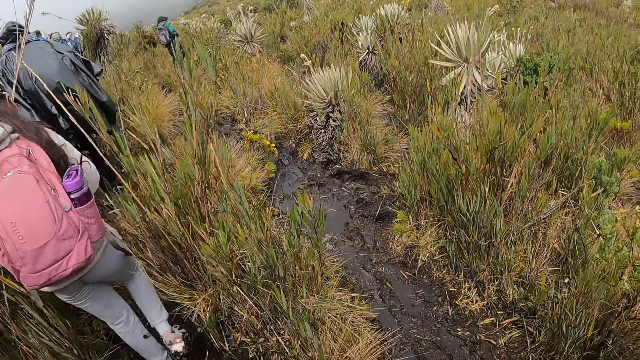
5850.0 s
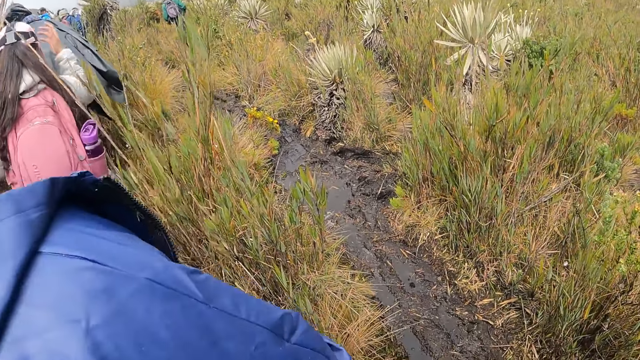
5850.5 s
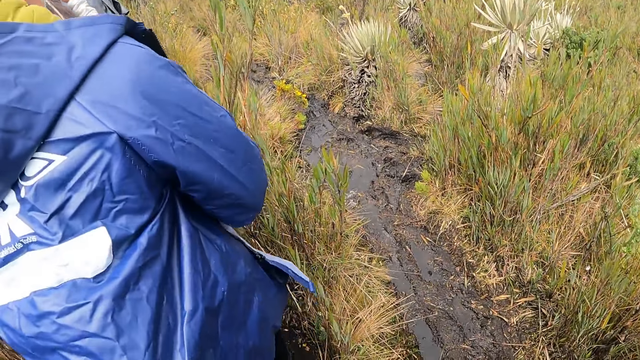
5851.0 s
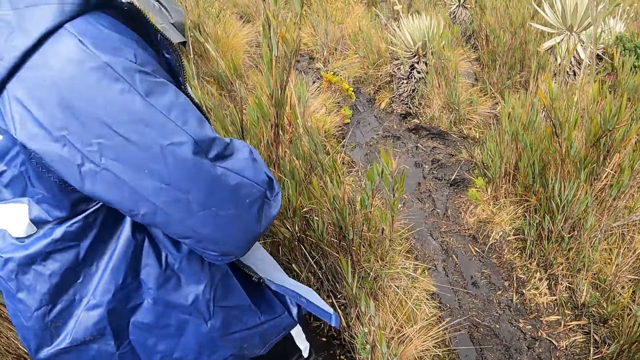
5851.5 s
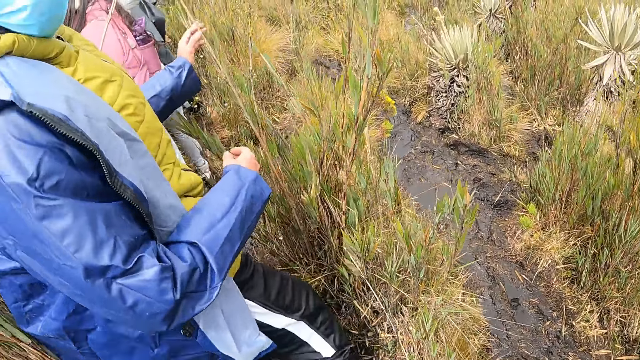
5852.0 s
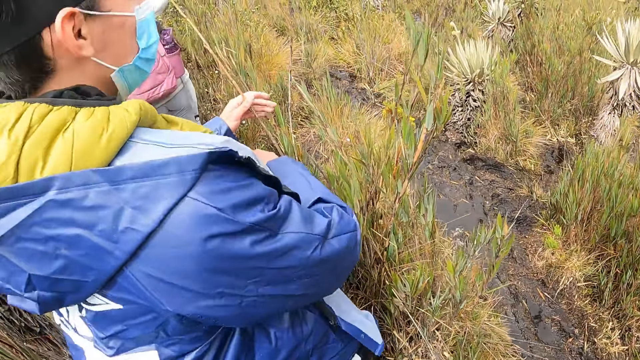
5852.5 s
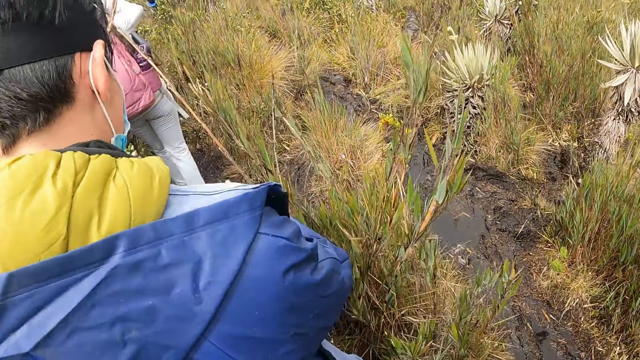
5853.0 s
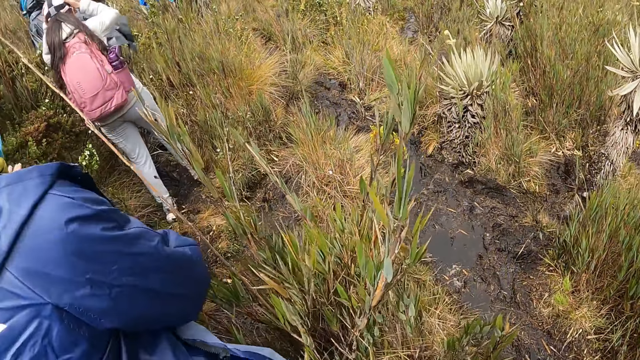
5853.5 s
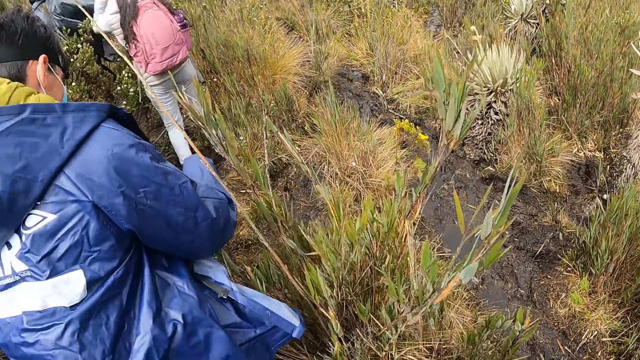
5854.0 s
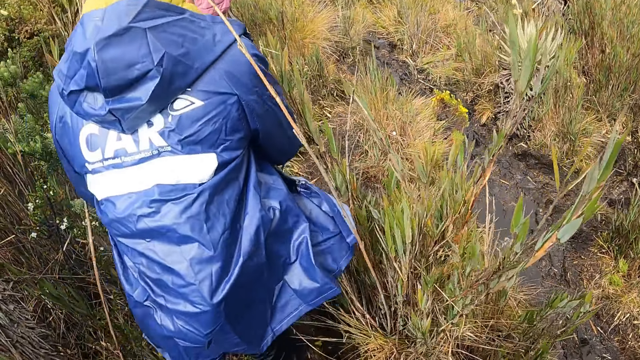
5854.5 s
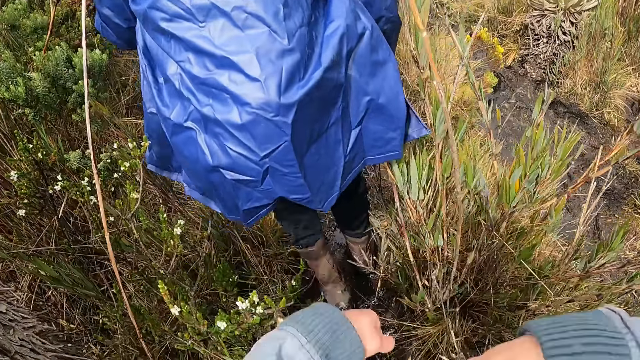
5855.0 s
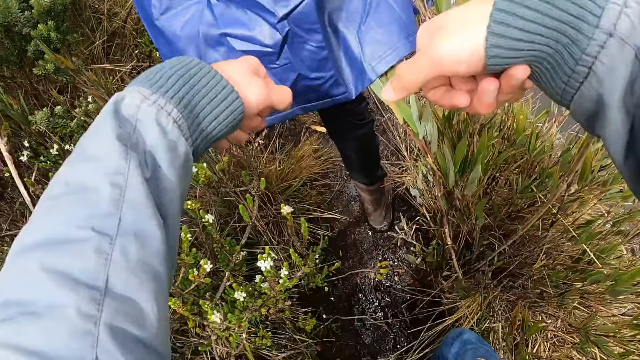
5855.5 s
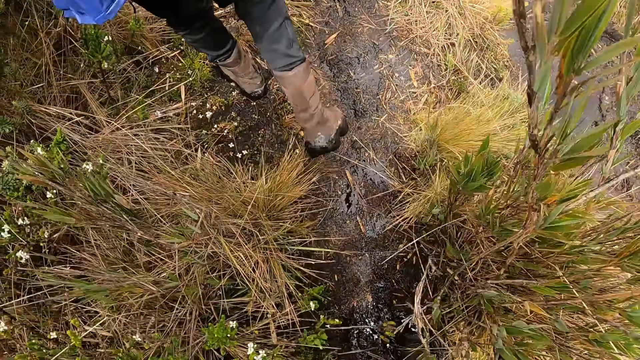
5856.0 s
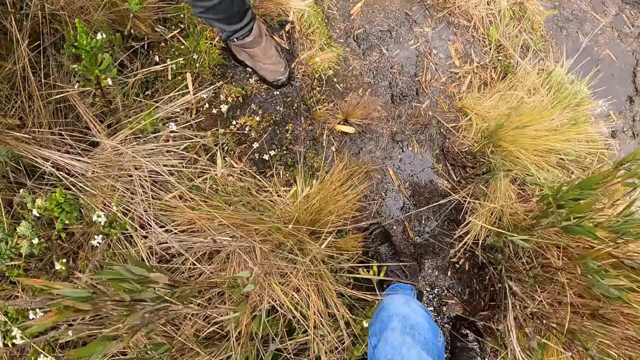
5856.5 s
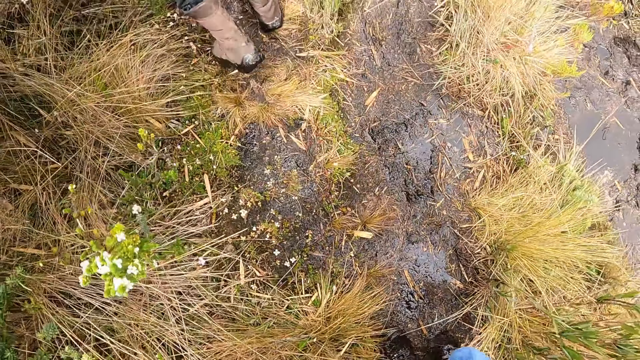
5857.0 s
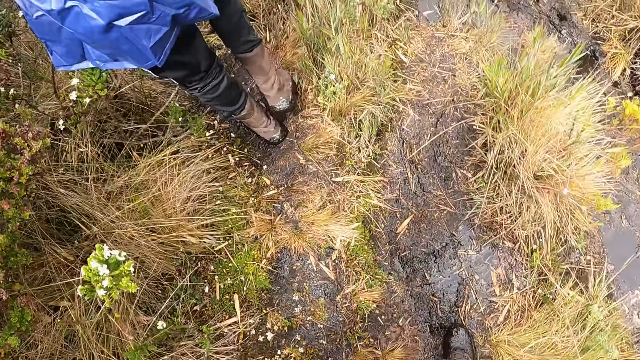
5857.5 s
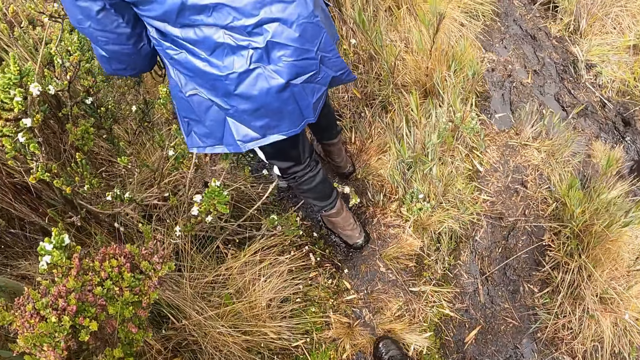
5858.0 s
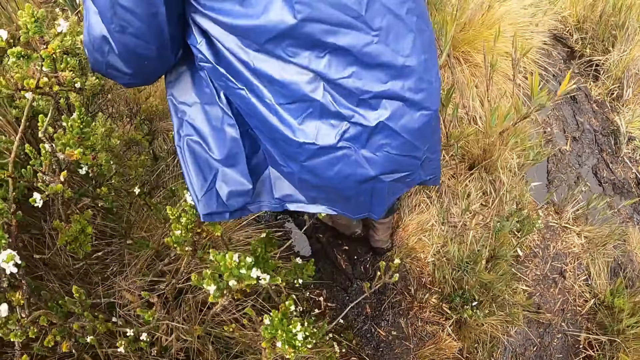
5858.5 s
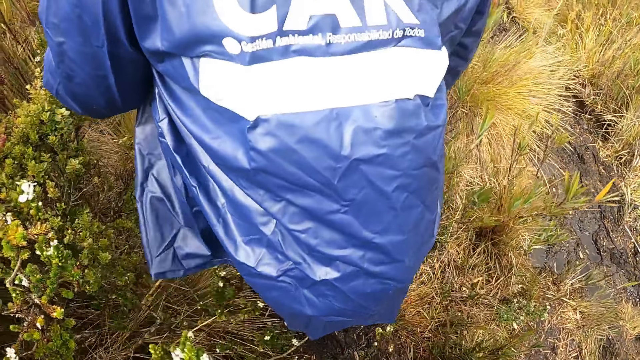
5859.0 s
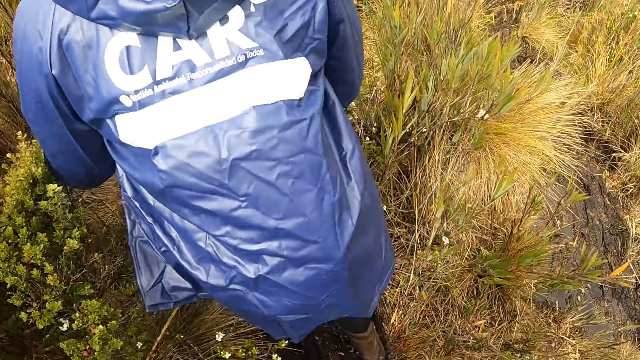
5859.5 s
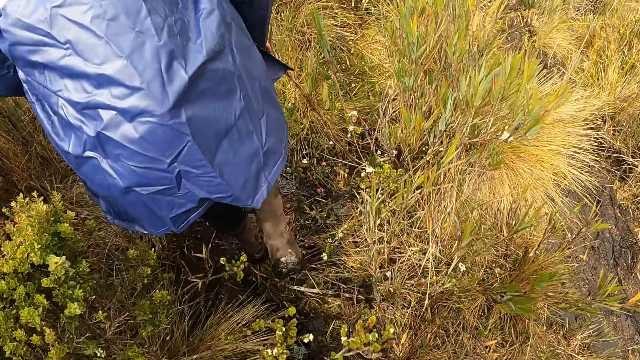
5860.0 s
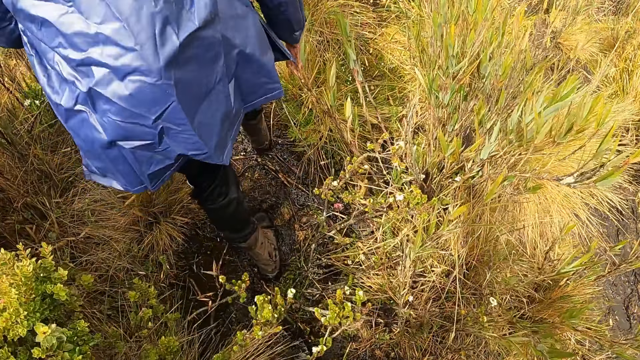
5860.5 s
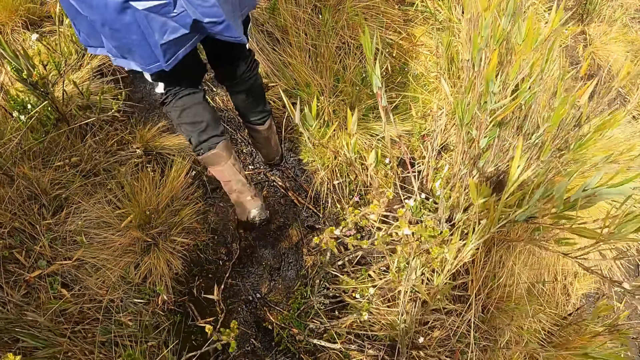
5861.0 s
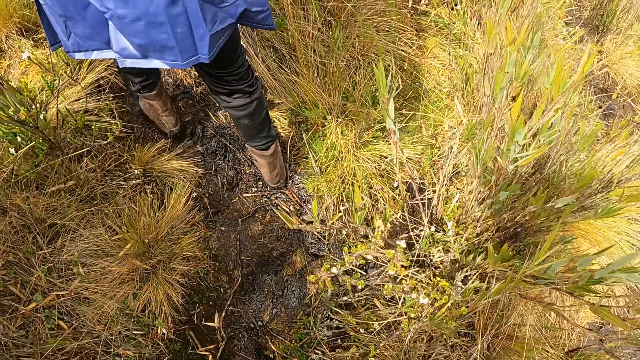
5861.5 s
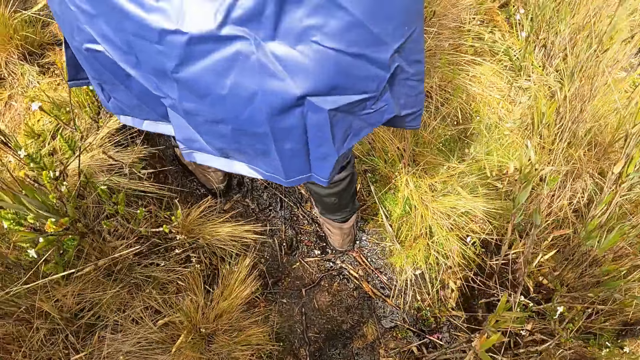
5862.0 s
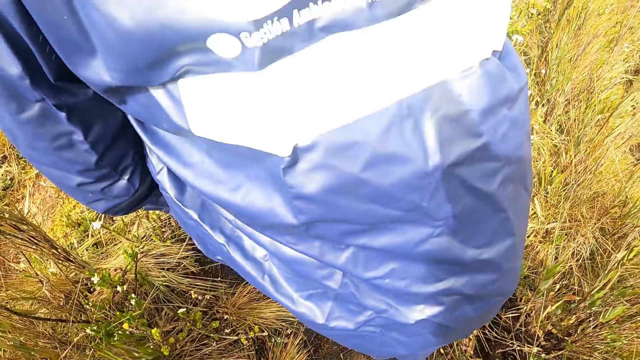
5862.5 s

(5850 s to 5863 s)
A person walks on the rough road. Another person walks on the rough road. A third person walks on the rough road and looks at the camera wearer. The camera wearer interacts with the third person. The third person holds the grass and walks on the rough road. The camera wearer lifts both hands and walks on the rough road. The third person walks on the rough road.

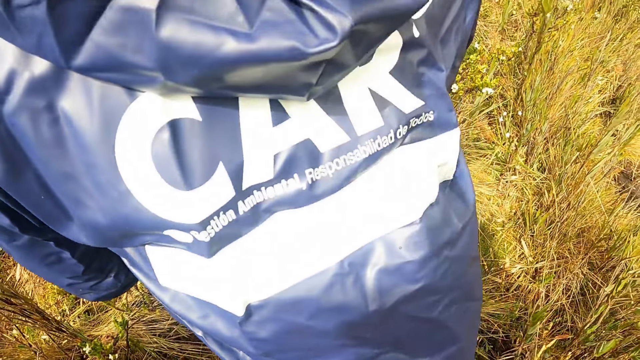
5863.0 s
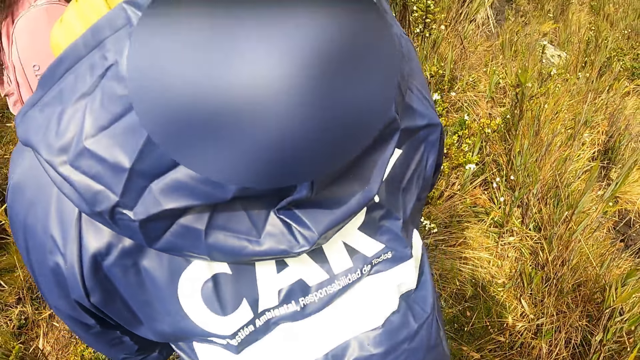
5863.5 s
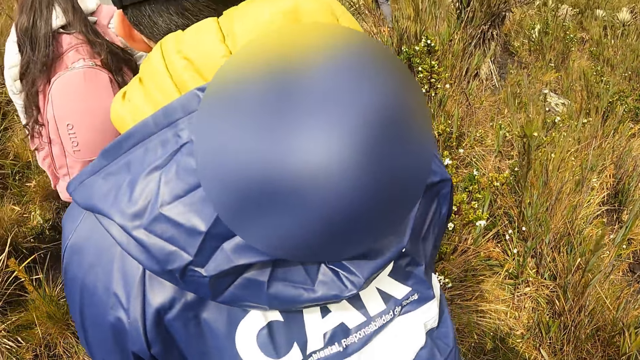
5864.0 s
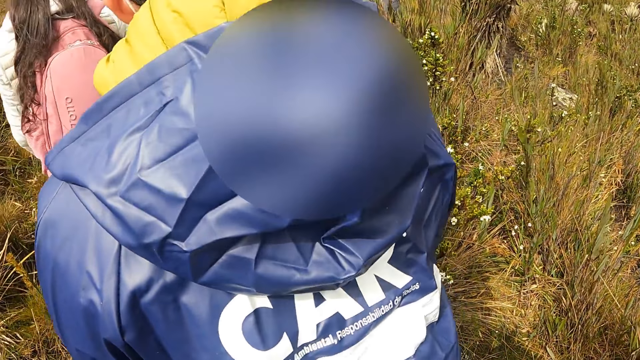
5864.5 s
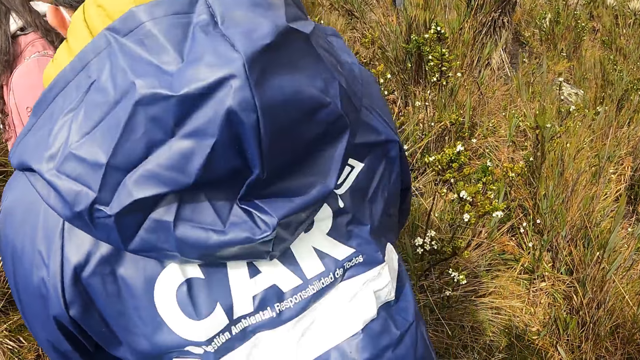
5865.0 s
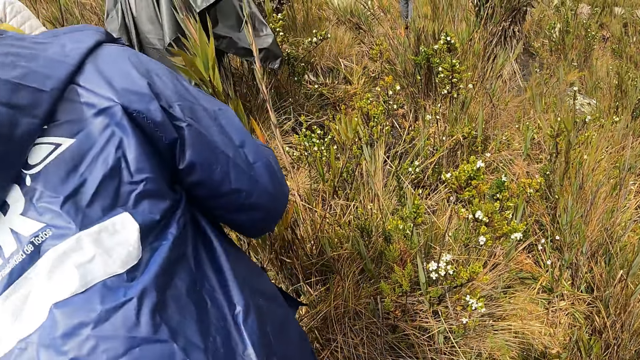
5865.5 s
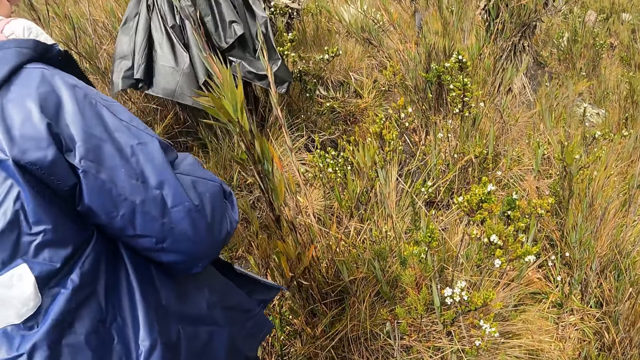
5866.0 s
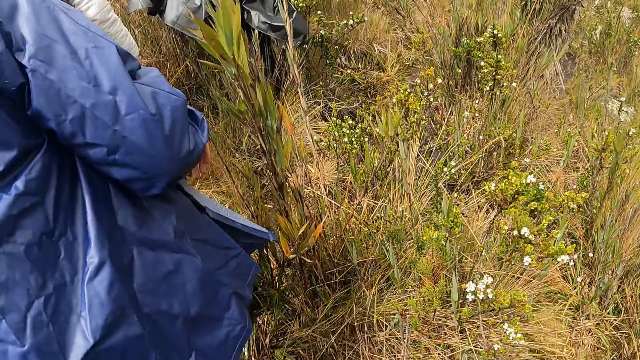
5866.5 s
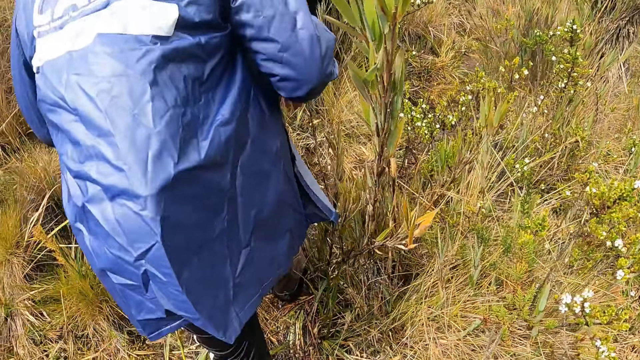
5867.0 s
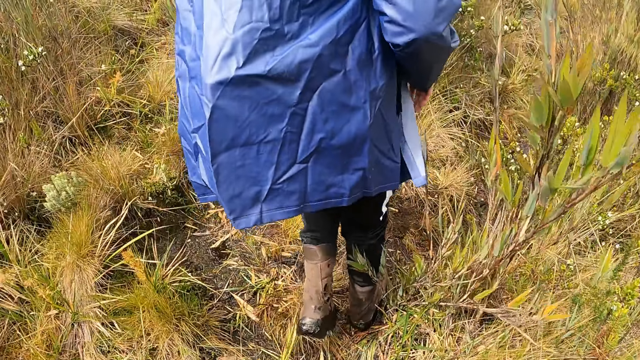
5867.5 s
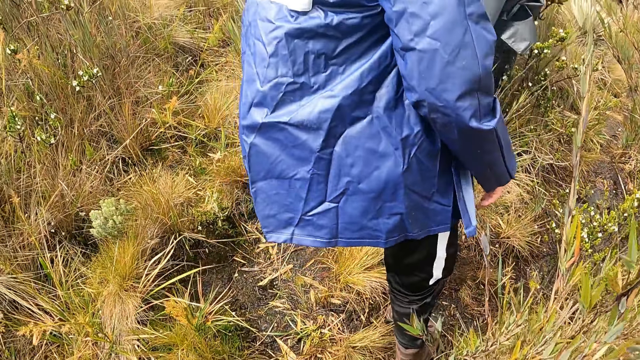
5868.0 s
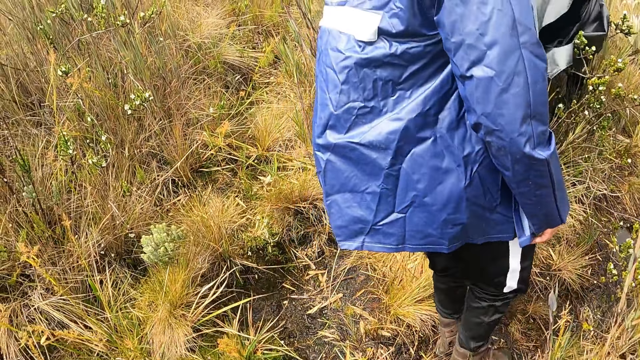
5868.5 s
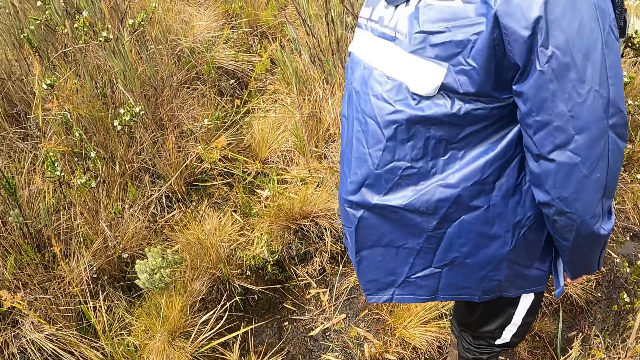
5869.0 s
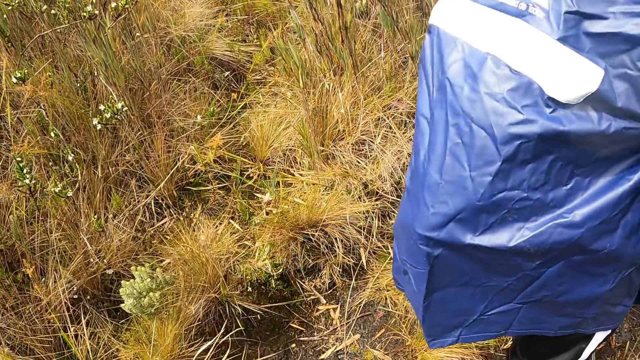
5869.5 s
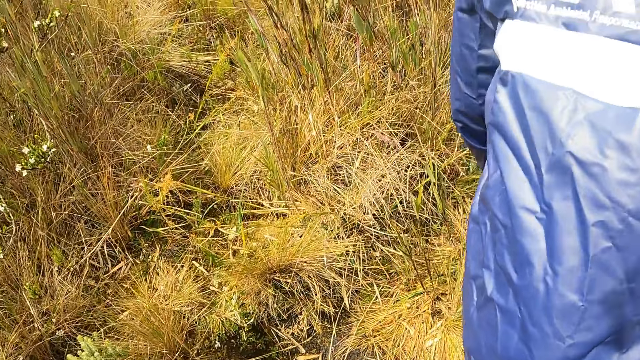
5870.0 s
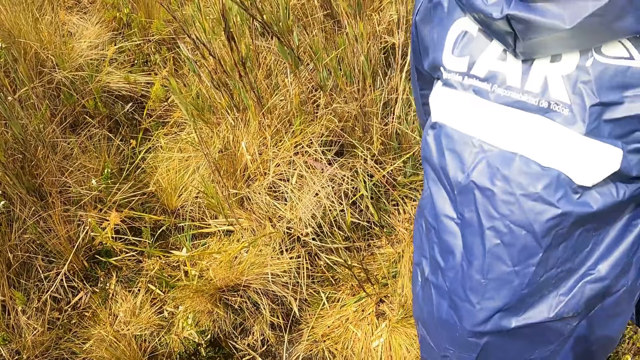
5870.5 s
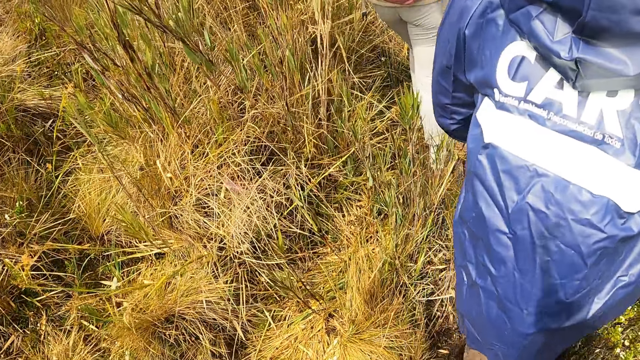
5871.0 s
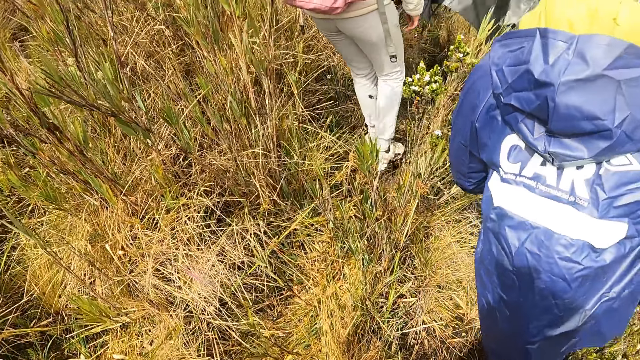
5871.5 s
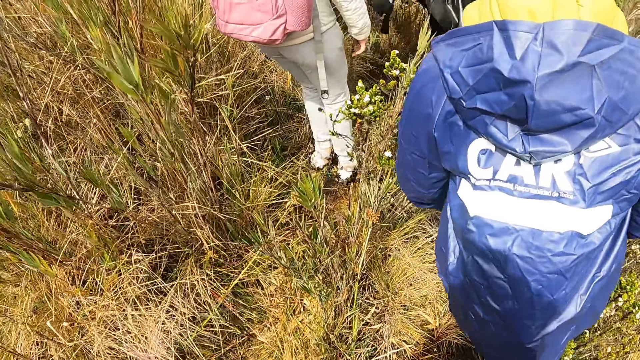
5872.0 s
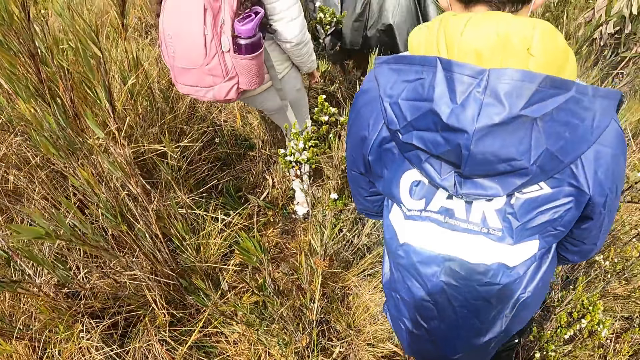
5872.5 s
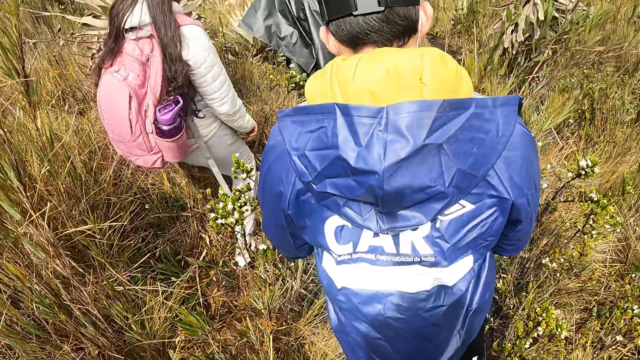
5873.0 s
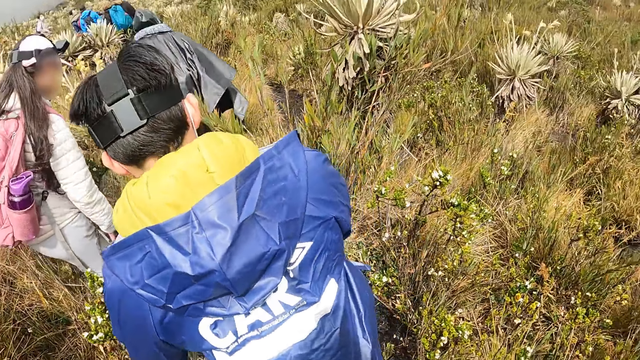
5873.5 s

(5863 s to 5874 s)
A person walks on the rough road. Another person walks on the rough road. A third person walks on the rough road. The first person walks on the rough road. The second person walks on the rough road.
